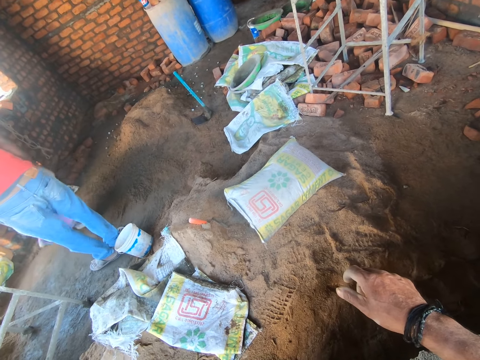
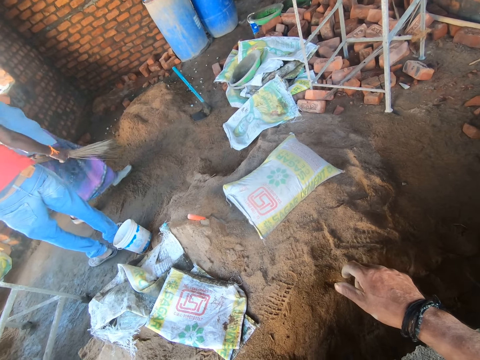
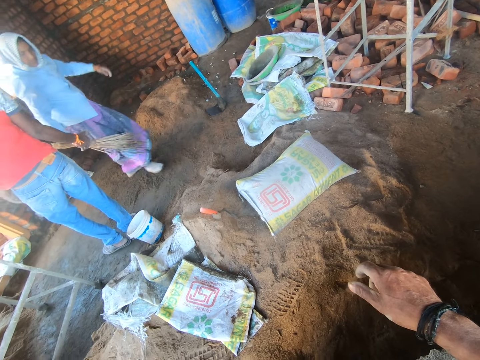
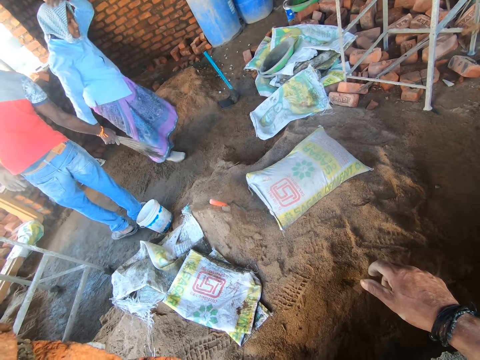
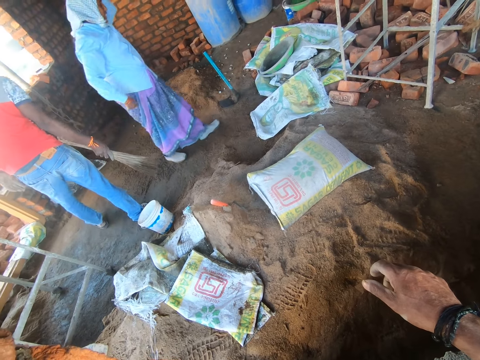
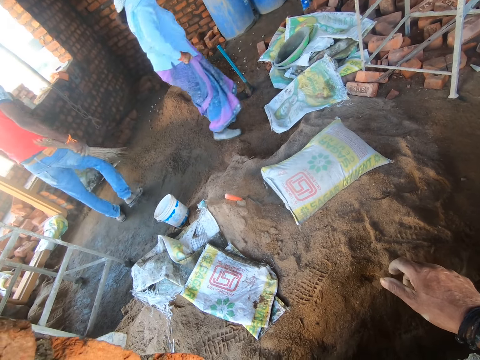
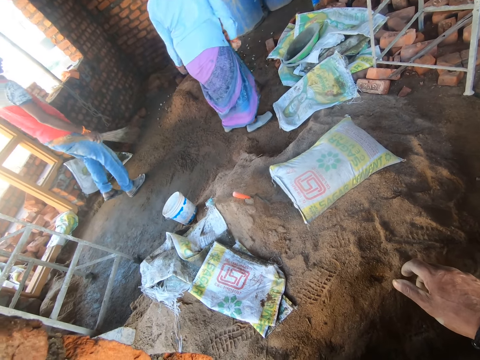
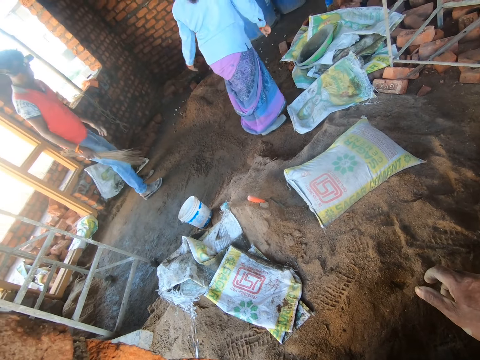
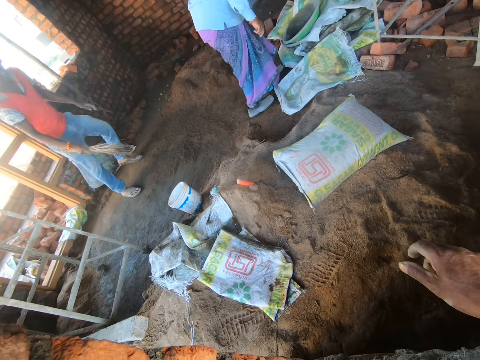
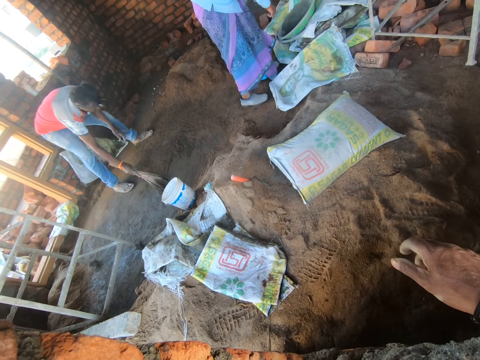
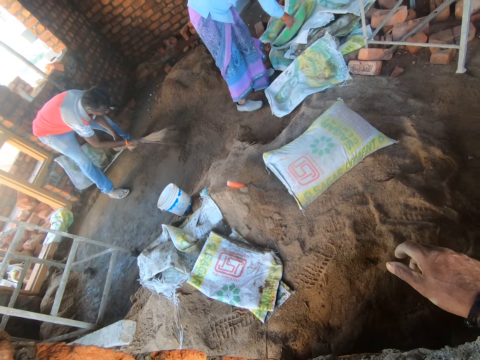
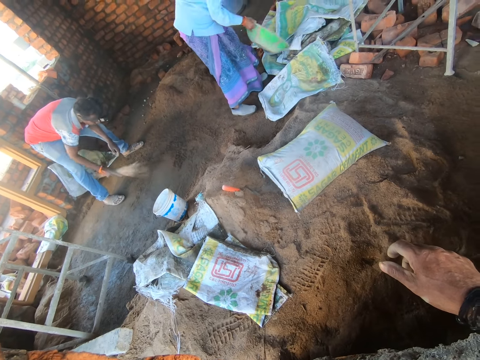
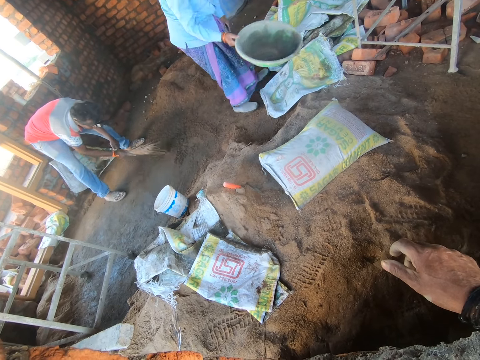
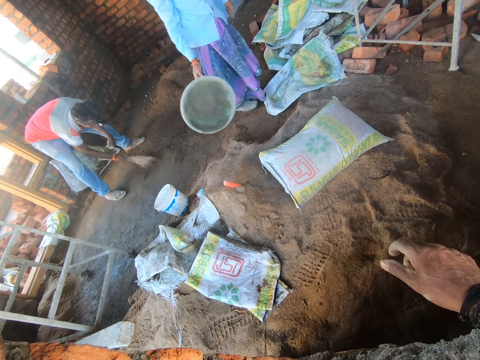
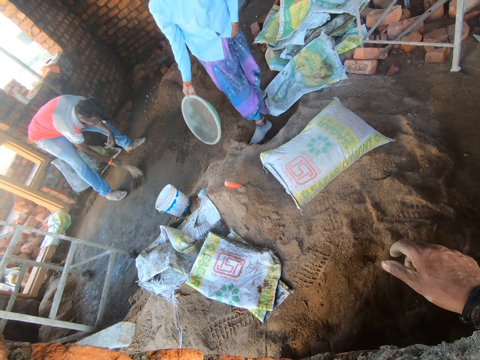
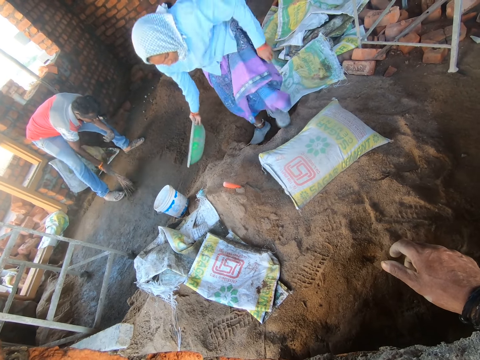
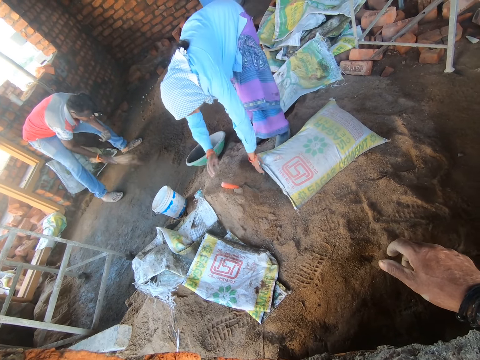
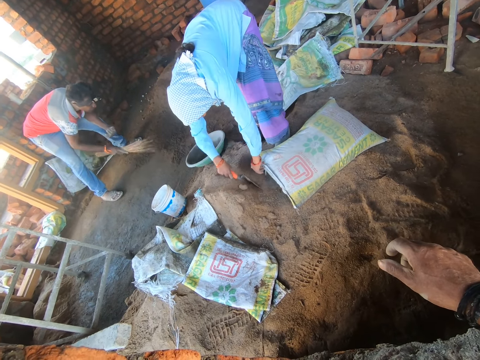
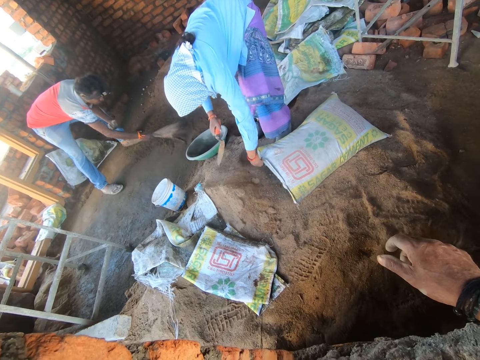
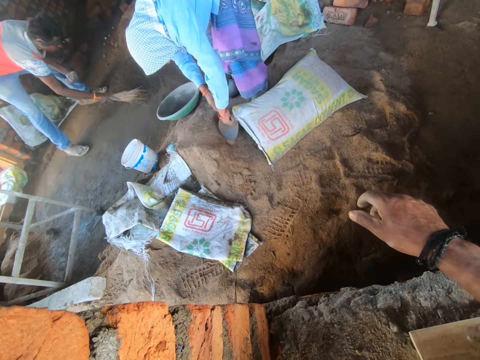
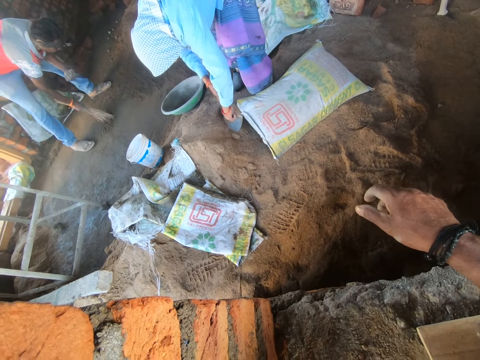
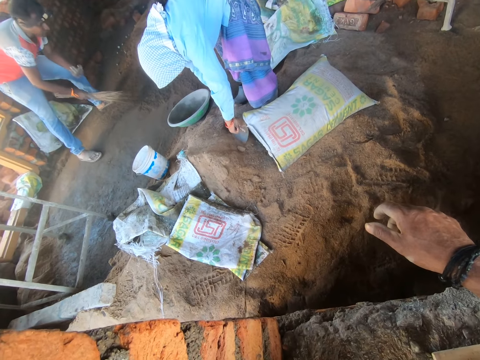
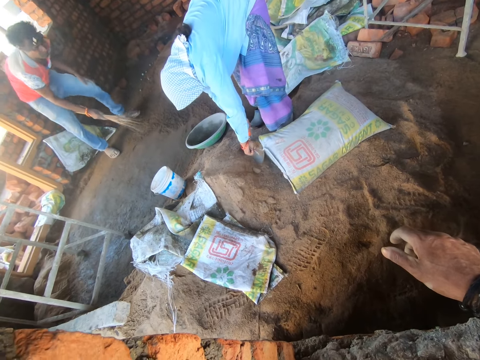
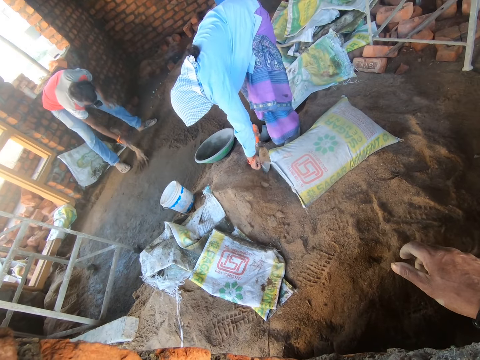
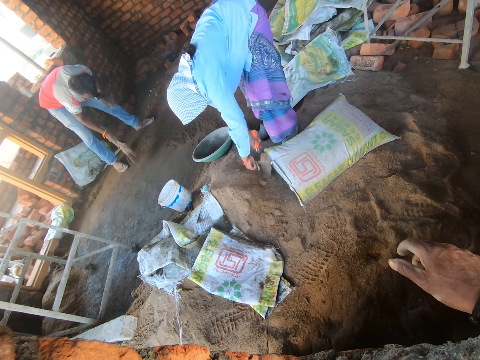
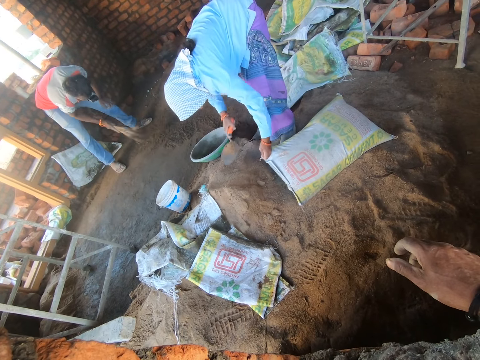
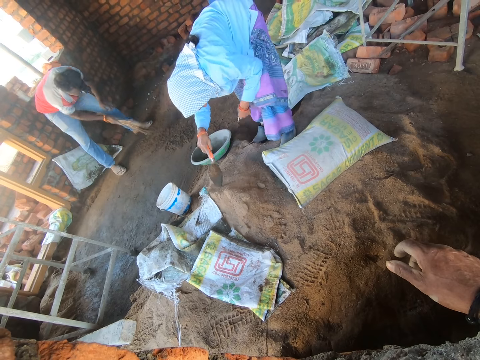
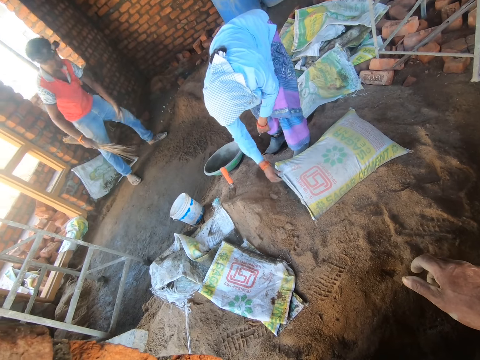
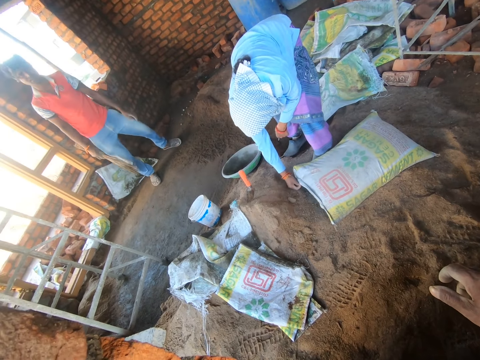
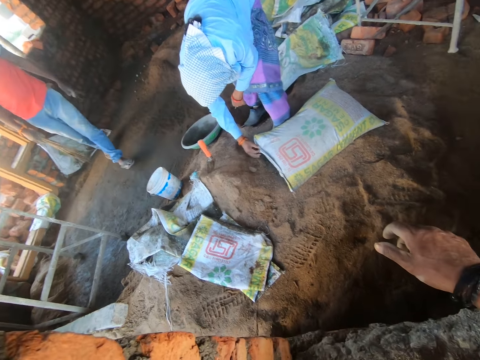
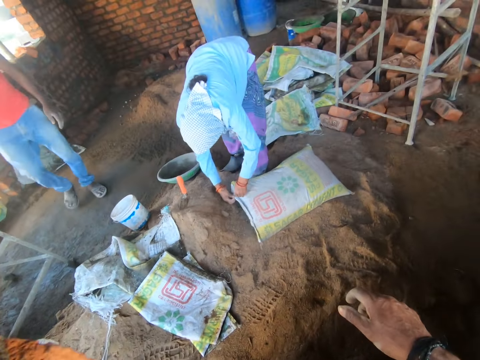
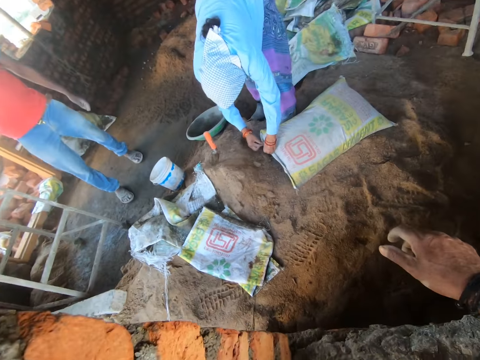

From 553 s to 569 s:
A man picks the broom. Another man picks the broom from a woman. The woman walks towards the sack. The other man walks towards the heap. The camera wearer looks at the woman. The other man bends towards the ground and sweeps the floor. The woman picks up the basin, carries the basin, walks towards the bag of cement, fixes her cloth, bends towards the ground and places the basin on the ground. The other man sweeps the floor. The woman holds the bag of cement with her left hand, picks up the trowel from the sand and cuts the bag of cement with the trowel. The camera wearer converses with the other man. The other man sweeps the floor. The woman places the trowel on the soil. The other man stands up. The woman dips the trowel in sand and holds the bag of cement with her right hand. The other man walks towards the bucket. The woman holds the bag of cement with both her hands. The camera wearer talks to the other man and the woman. The other man converses with the camera wearer.

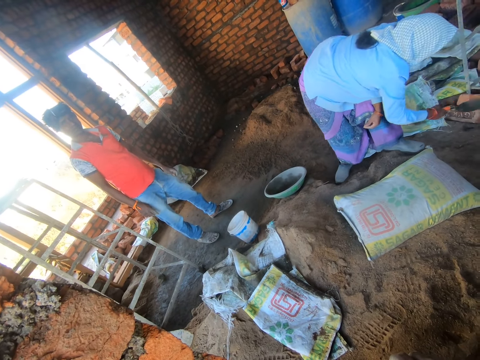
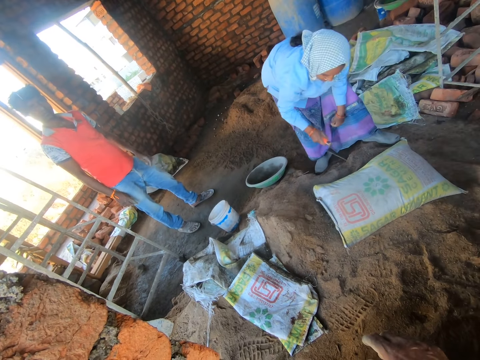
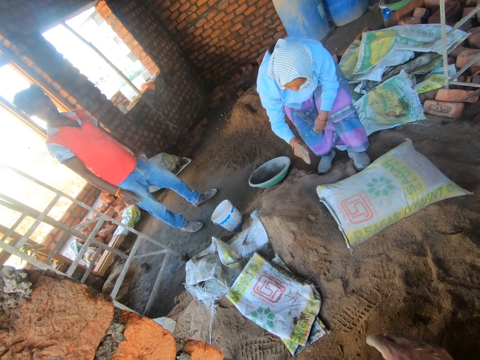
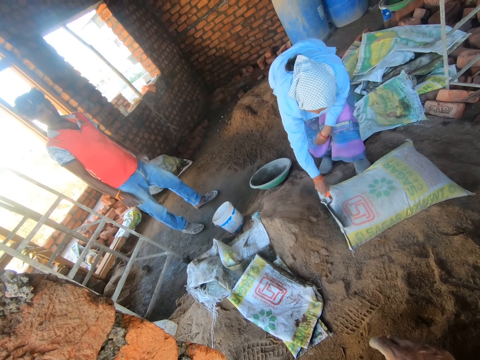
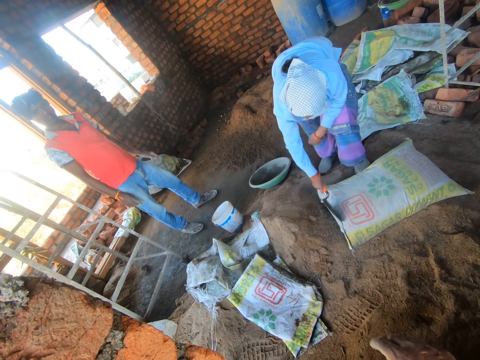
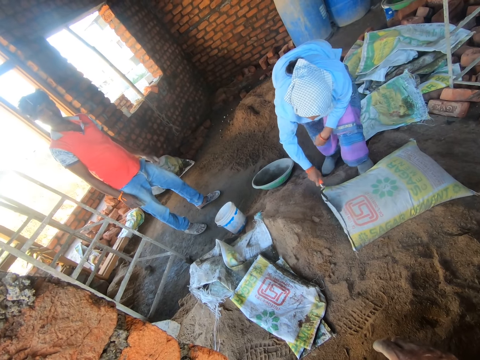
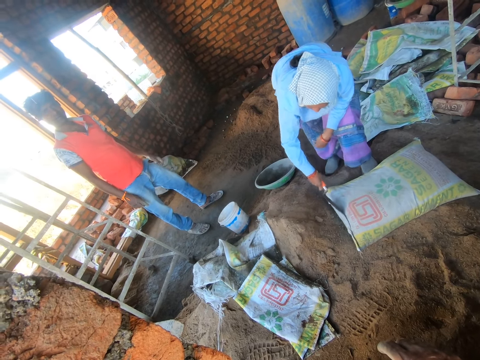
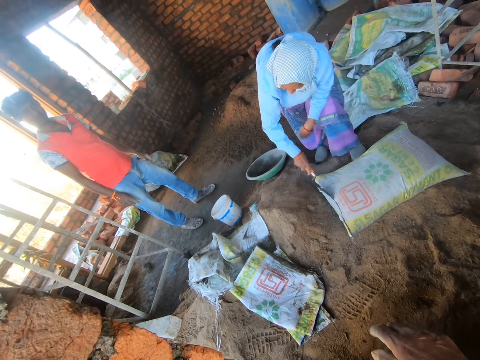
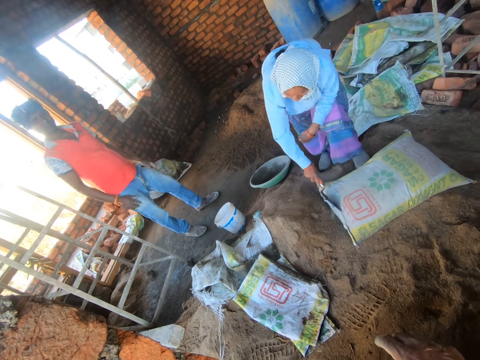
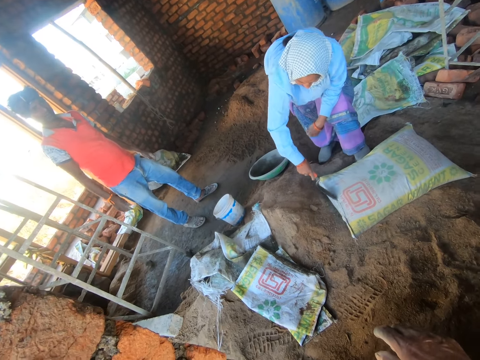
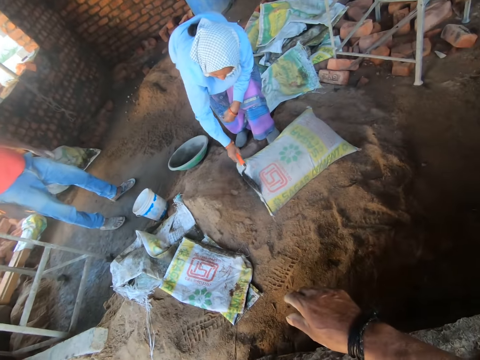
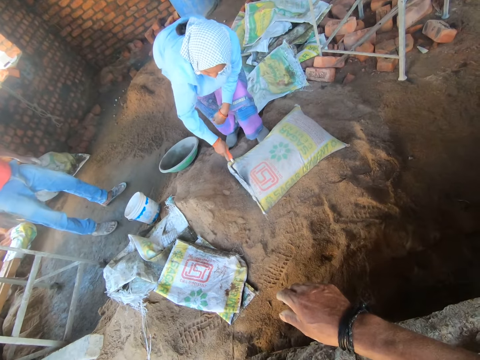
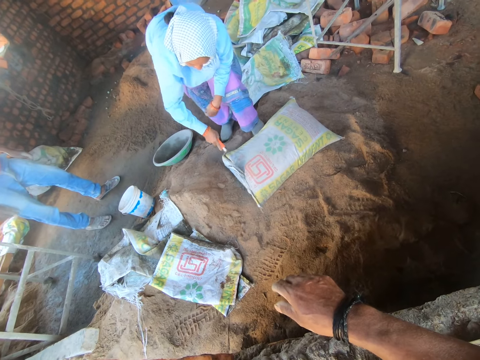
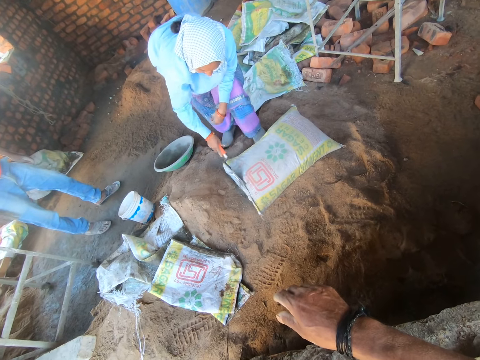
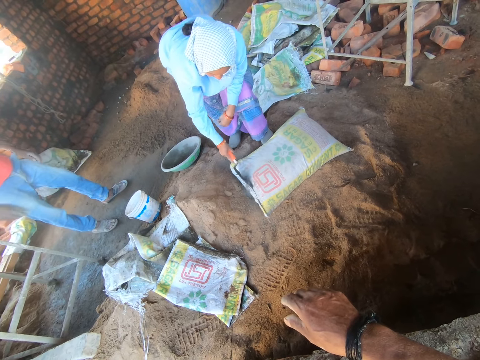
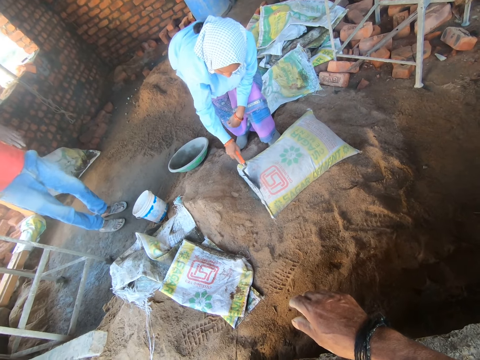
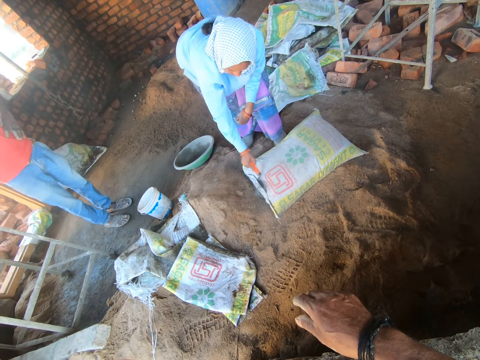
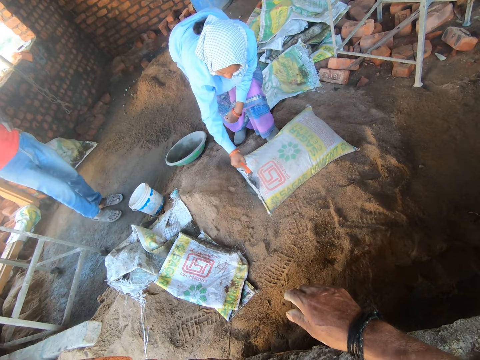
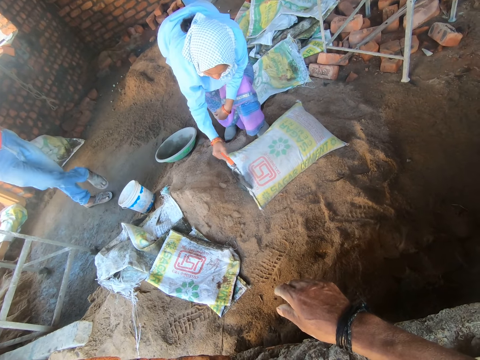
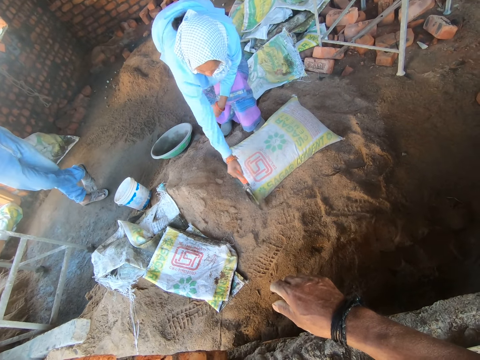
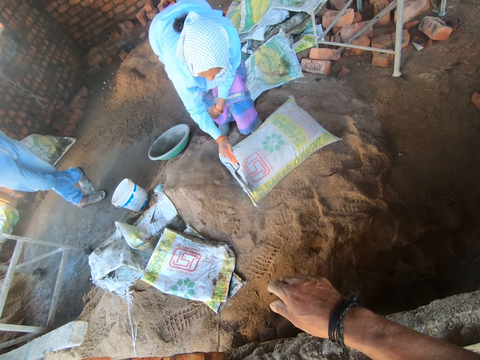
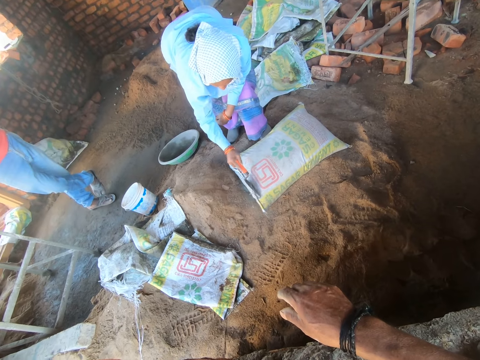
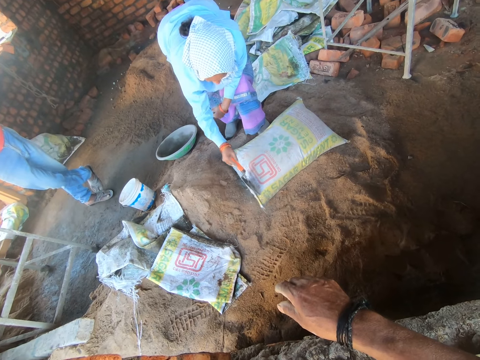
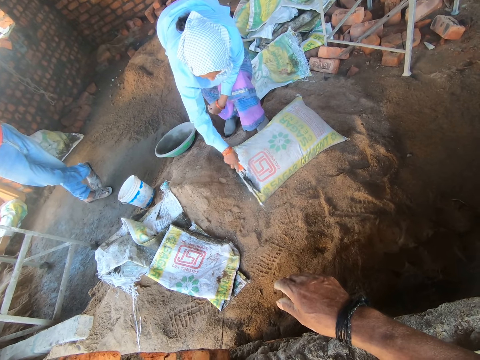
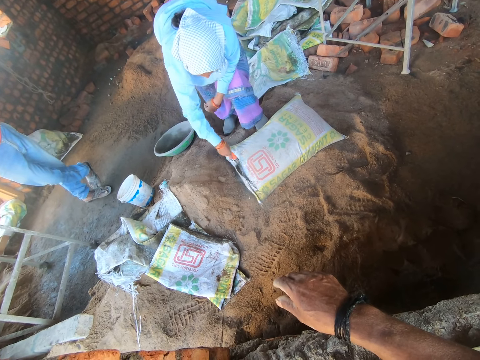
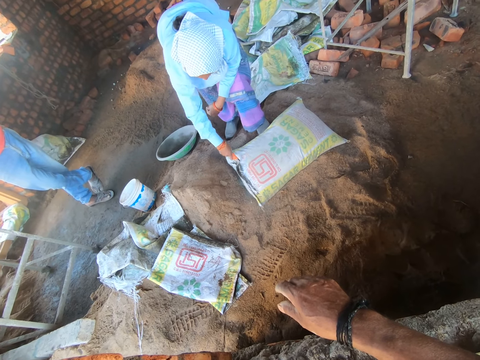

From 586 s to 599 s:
A woman hits a metal with a trowel. The camera wearer talks to a man and the woman. The woman cuts the bag of cement with the trowel. The woman cuts the bag of cement. The camera wearer talks to the man and the woman. The man moves a leg. The woman cuts the bag of cement with the trowel.
